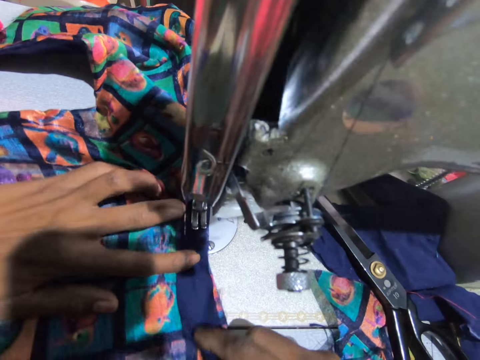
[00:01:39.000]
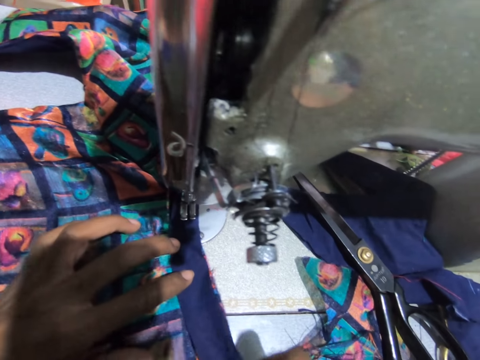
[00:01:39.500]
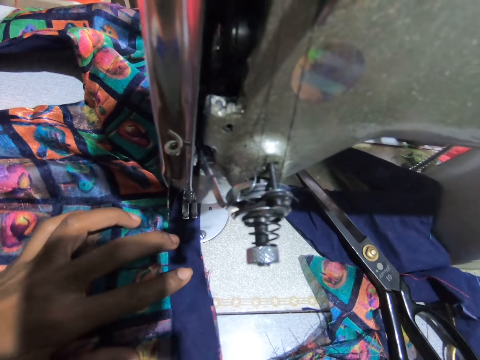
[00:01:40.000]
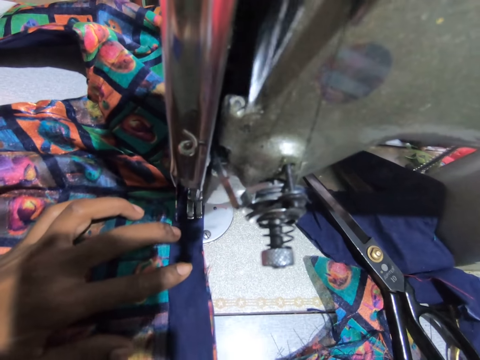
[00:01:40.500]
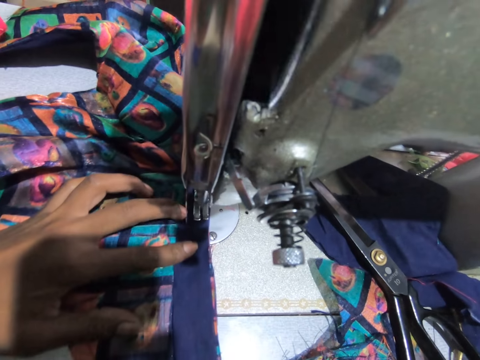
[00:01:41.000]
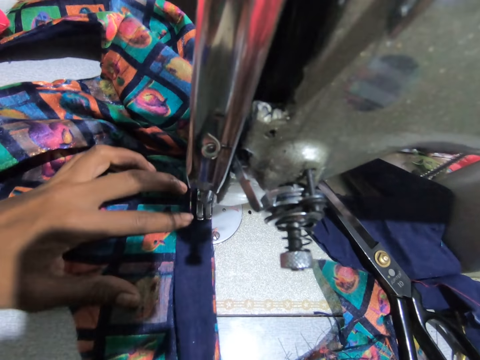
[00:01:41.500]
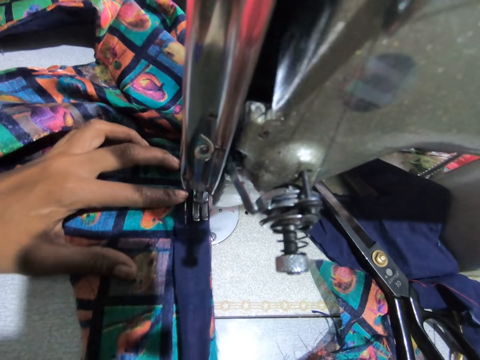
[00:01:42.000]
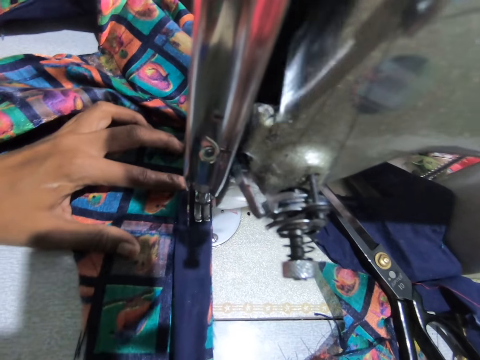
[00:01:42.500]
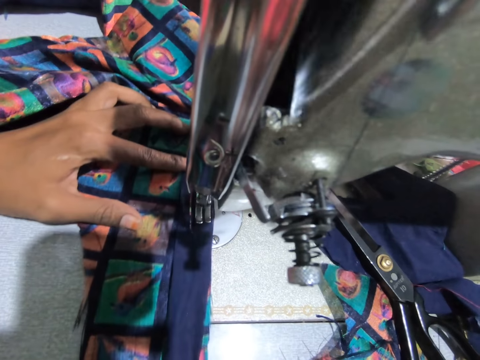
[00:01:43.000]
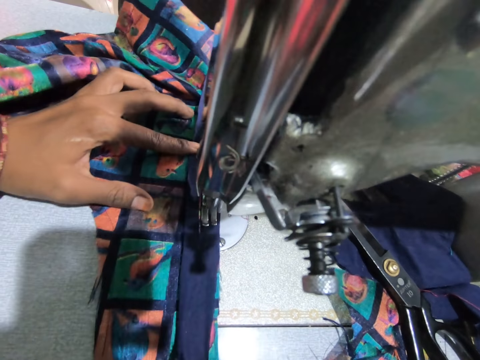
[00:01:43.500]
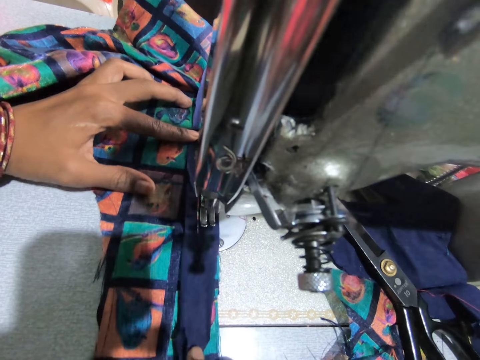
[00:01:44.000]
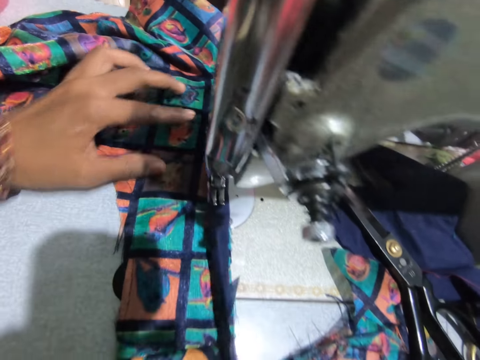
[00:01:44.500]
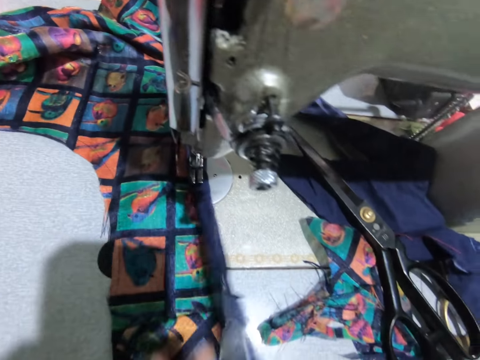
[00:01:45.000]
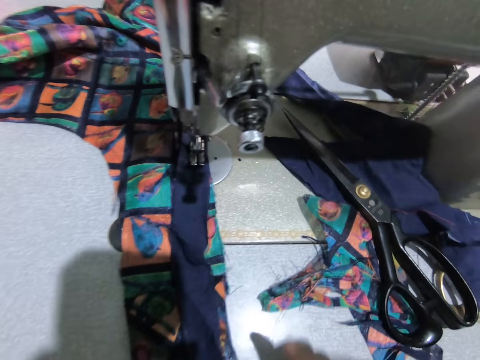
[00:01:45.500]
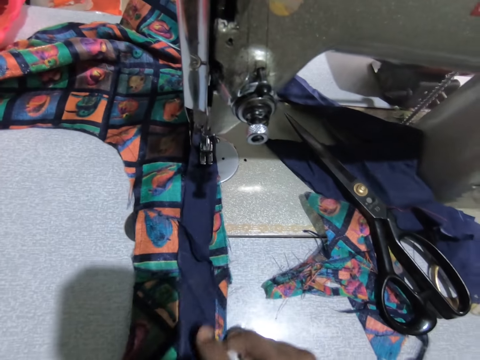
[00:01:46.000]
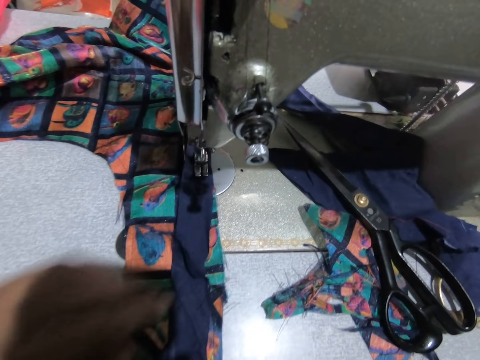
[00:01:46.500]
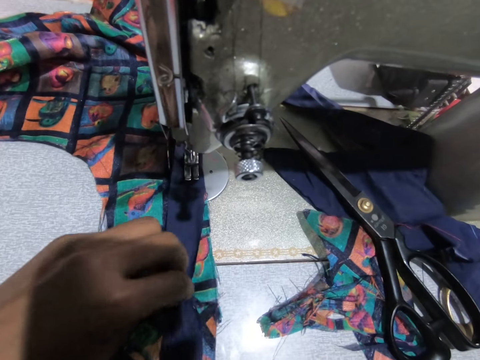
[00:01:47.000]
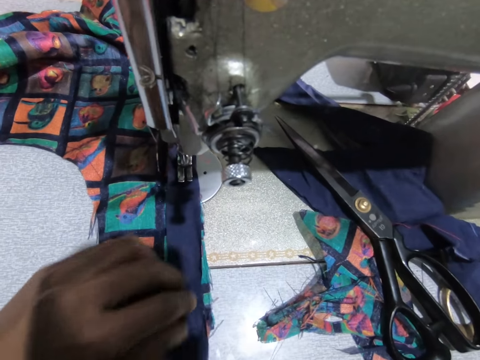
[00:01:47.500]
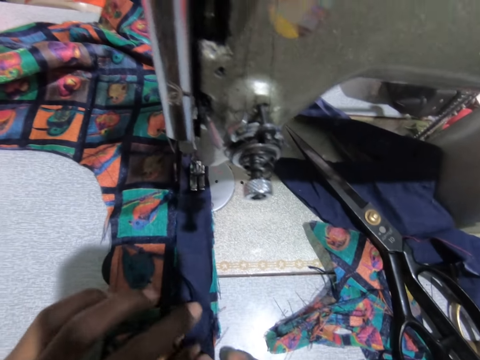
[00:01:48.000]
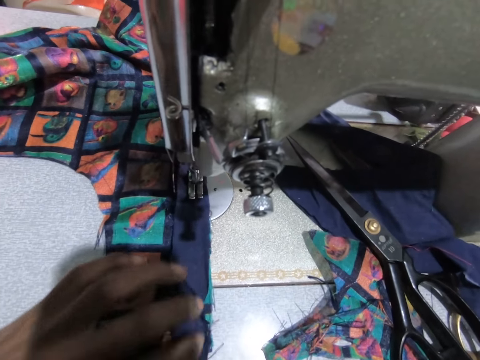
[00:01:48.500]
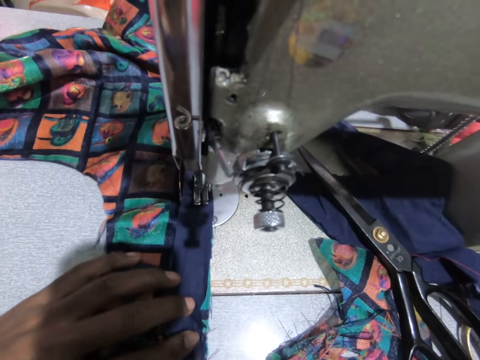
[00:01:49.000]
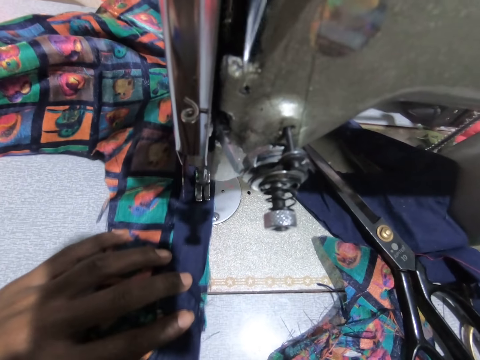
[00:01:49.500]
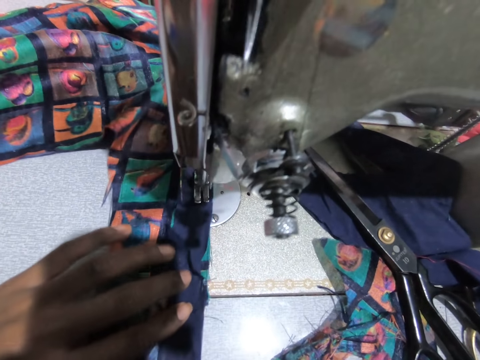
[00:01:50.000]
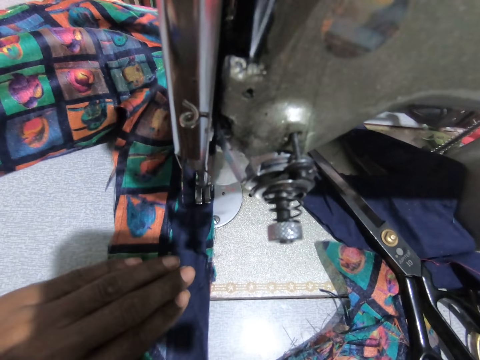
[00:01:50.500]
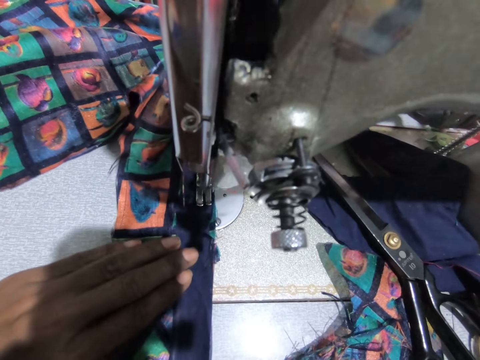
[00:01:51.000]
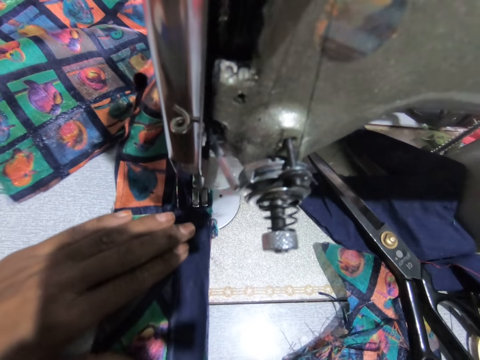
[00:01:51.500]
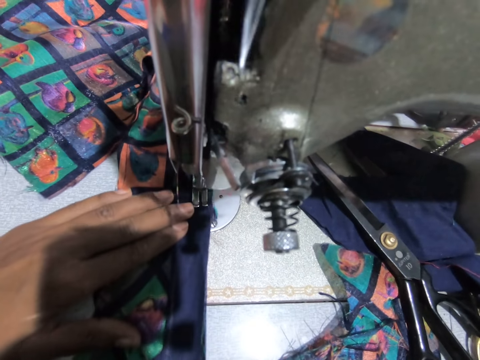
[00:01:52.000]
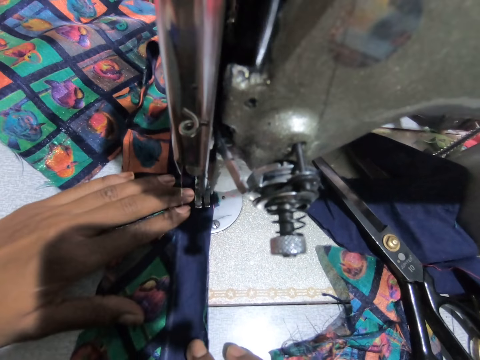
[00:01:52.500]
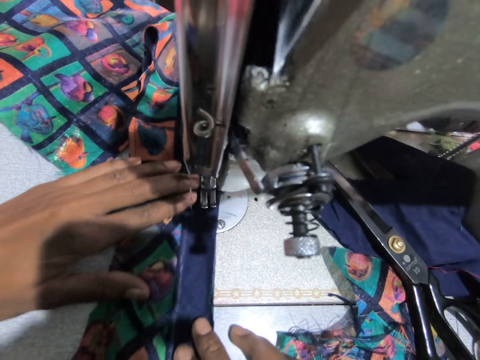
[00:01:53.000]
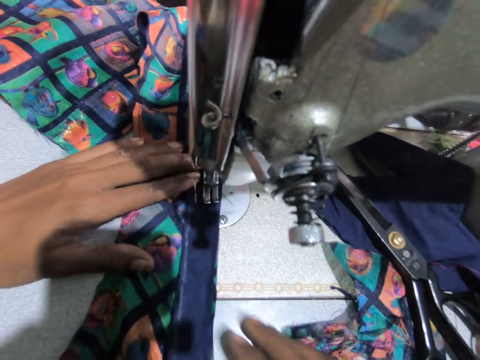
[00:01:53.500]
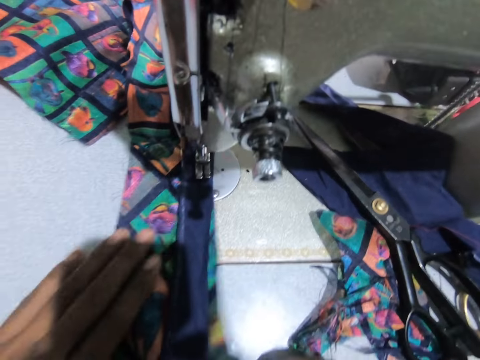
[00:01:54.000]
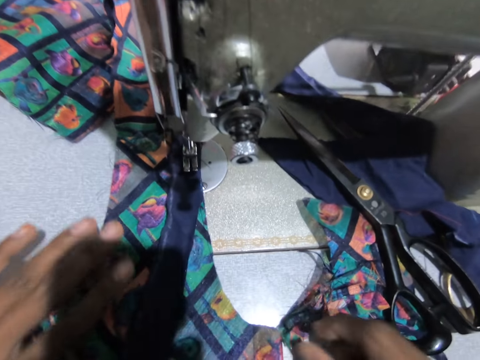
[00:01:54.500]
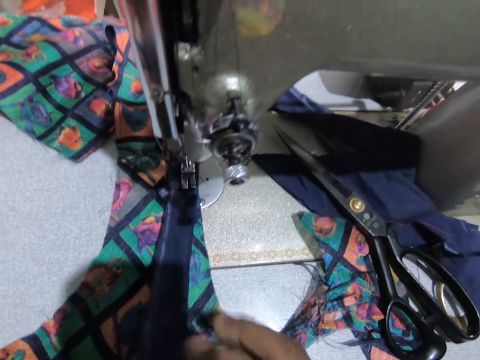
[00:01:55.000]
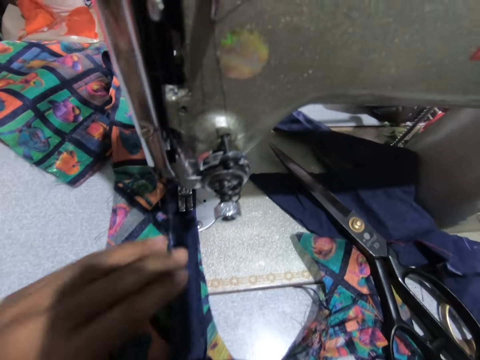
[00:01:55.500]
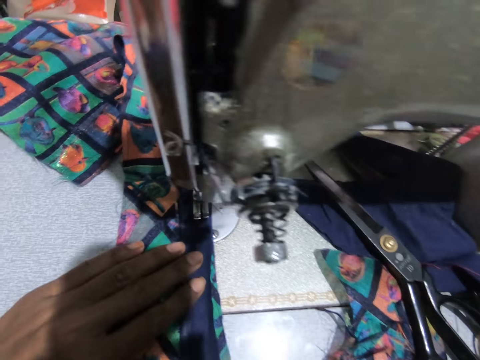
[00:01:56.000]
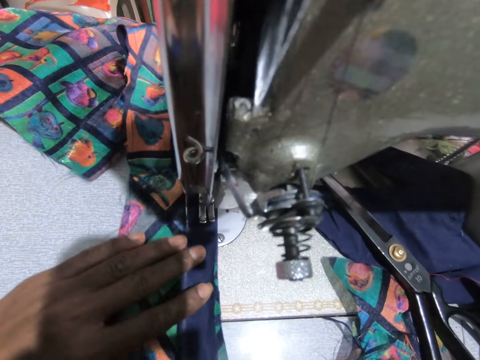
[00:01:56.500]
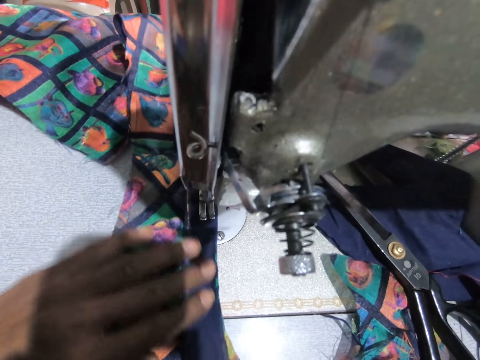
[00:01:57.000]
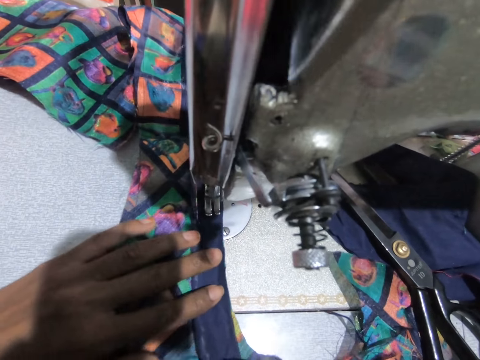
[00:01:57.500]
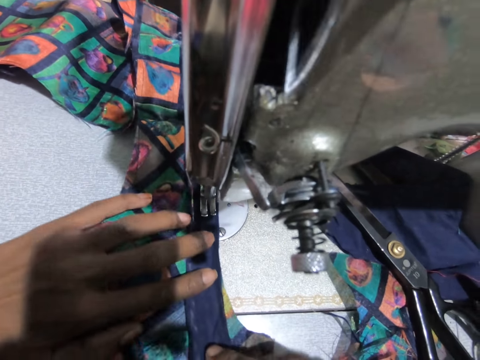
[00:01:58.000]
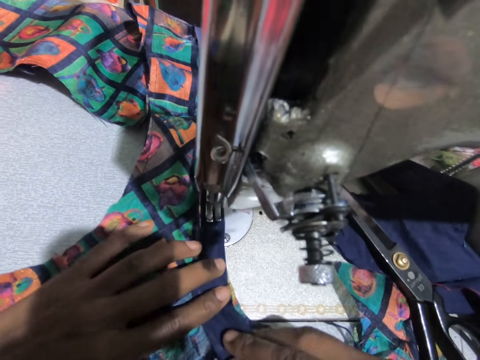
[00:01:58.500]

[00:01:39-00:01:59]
The camera wearer sews the material using a sewing machine. They swing their hand. They fix the piece of cloth. They swing their hand and hold the material. They hold the material again. They sew the material using the sewing machine. They swing their hand, move the material and fix the piece of cloth. They hold the material. They sew the material using the sewing machine.

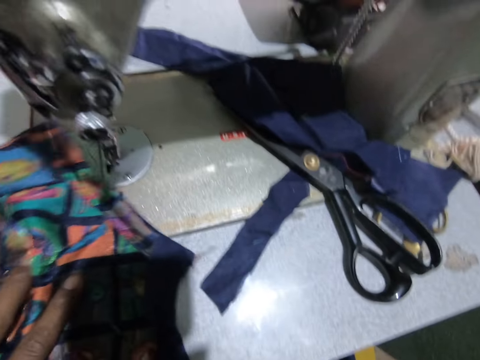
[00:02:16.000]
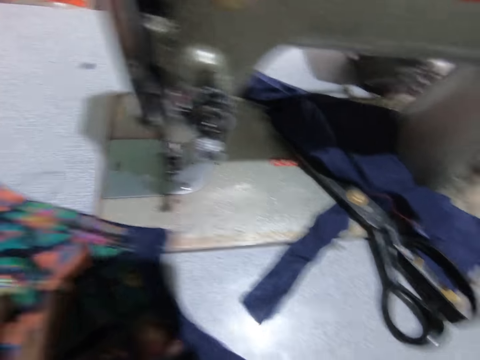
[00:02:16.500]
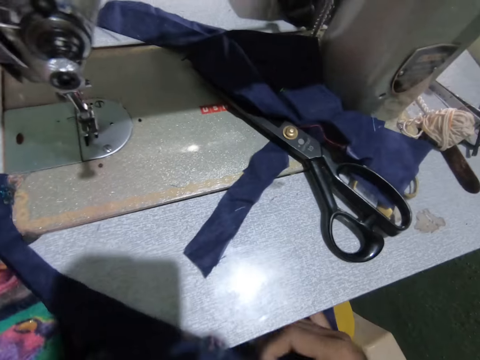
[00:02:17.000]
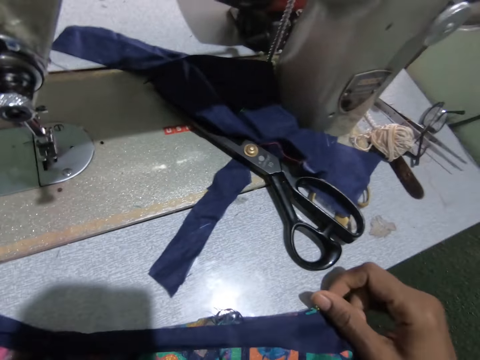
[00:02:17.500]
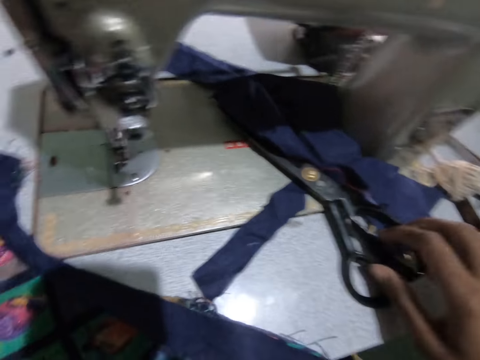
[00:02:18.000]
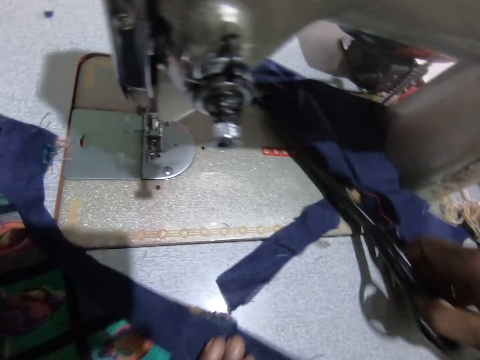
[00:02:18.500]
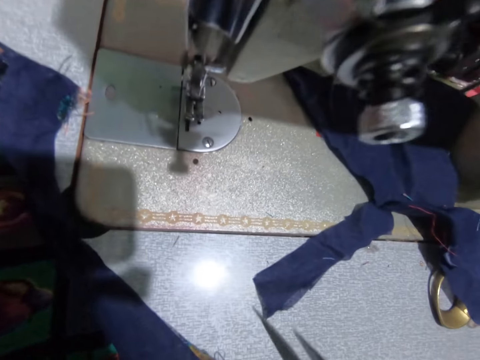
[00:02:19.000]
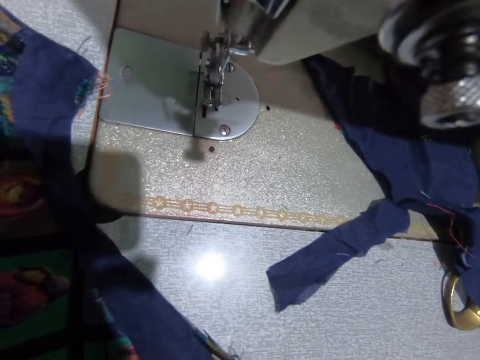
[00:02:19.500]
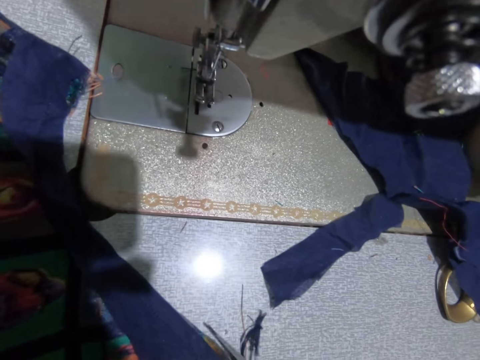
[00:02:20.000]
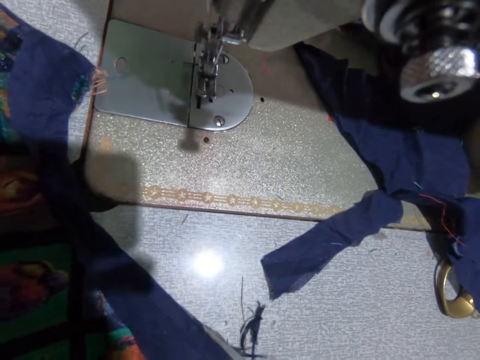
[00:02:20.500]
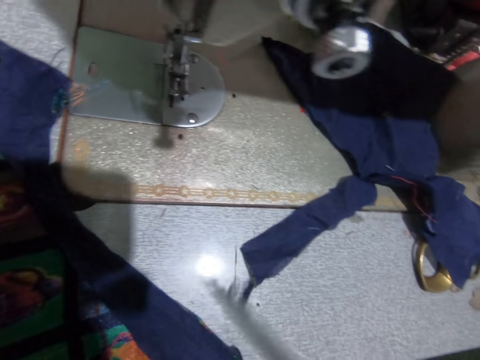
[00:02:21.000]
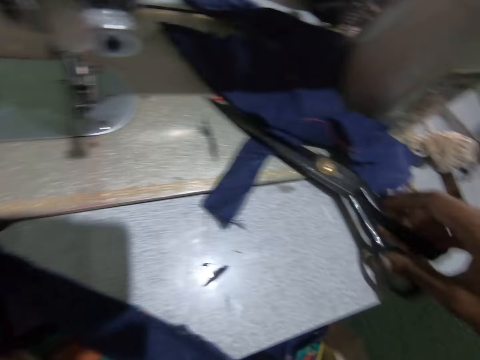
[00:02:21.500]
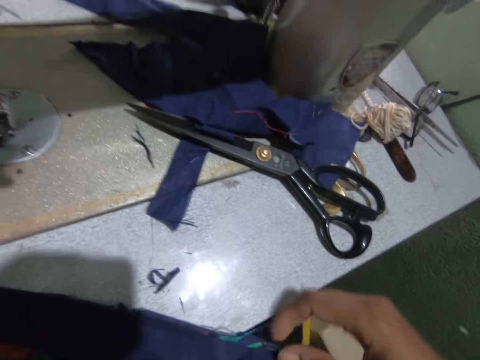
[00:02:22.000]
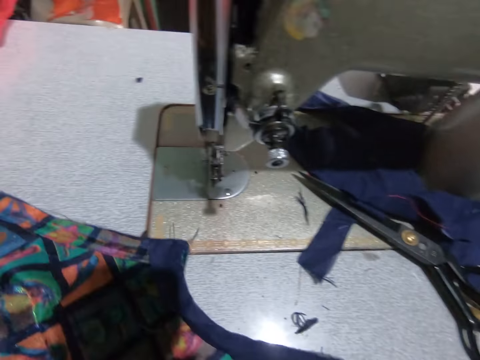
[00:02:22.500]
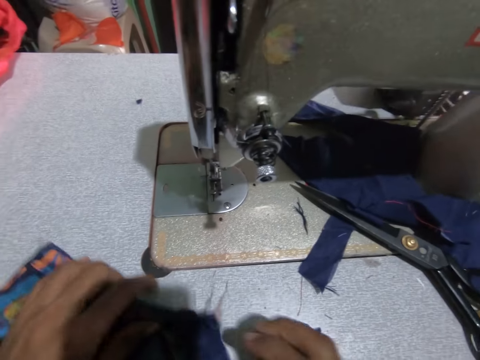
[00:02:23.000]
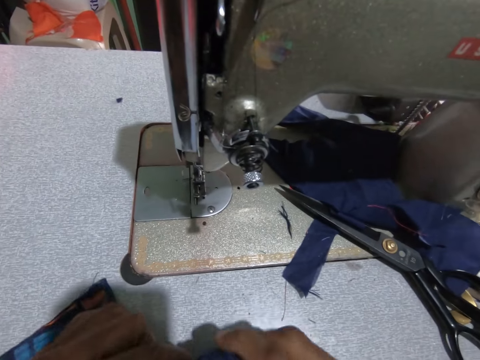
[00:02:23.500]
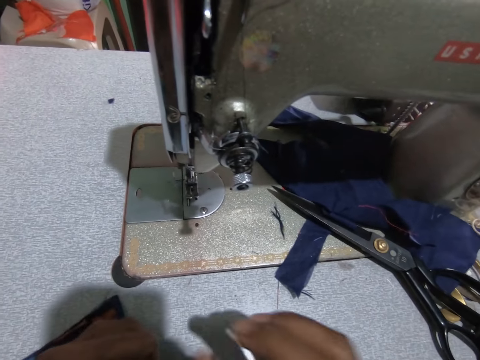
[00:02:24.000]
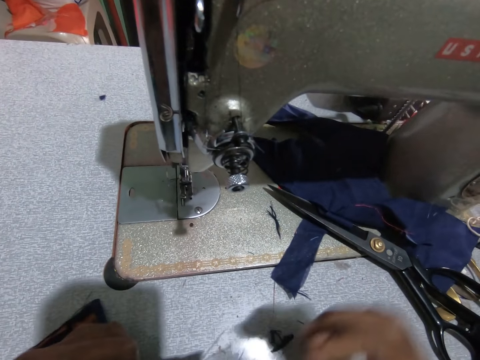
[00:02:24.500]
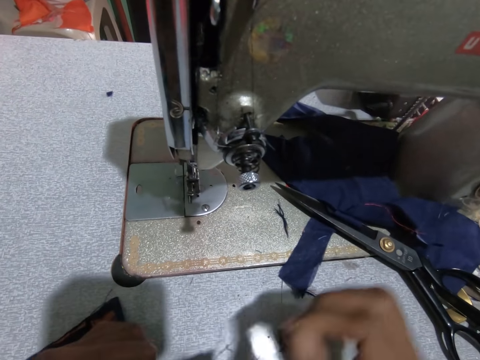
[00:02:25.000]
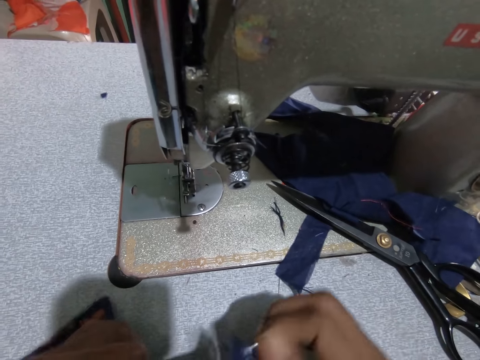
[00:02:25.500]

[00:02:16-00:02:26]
The camera wearer swings their hand. They pick up a pair of scissors. They cut the material using the pair of scissors. They swing their hand, drop the pair of scissors and swing their hand. They look at the piece of cloth. They hold the material.
